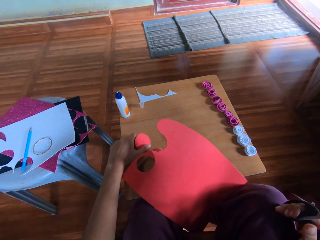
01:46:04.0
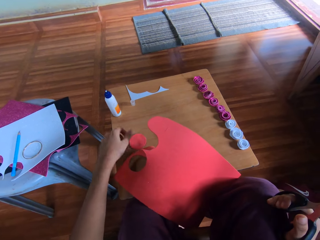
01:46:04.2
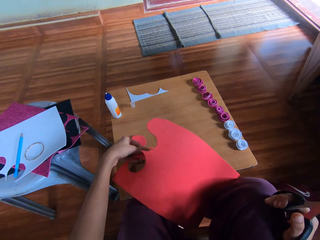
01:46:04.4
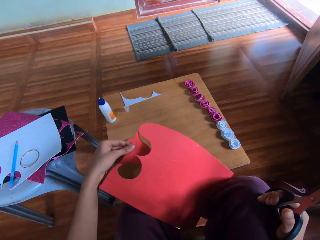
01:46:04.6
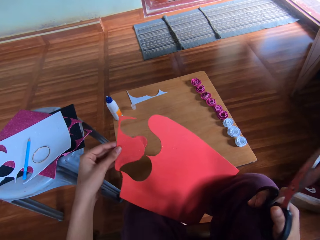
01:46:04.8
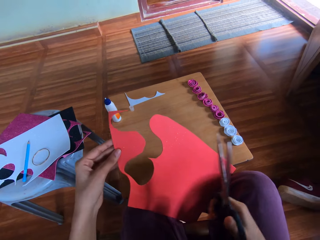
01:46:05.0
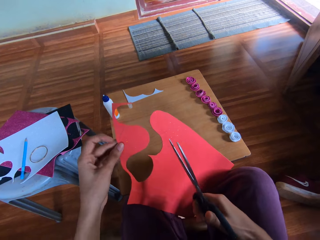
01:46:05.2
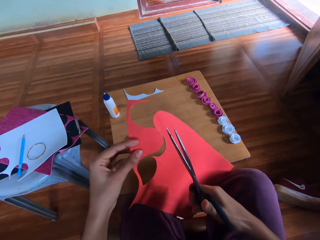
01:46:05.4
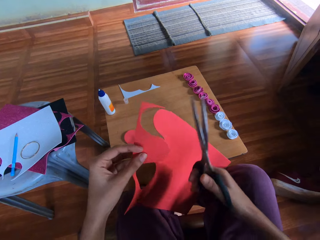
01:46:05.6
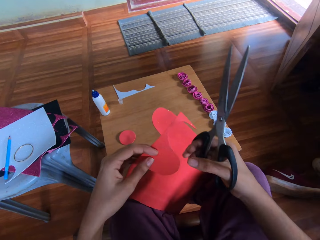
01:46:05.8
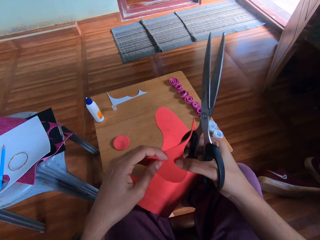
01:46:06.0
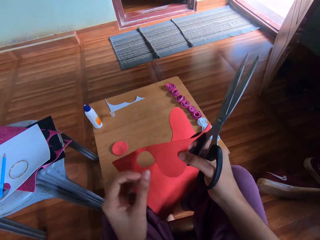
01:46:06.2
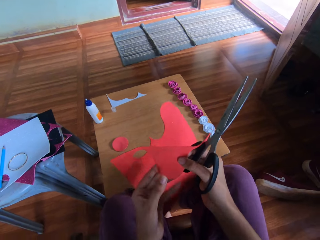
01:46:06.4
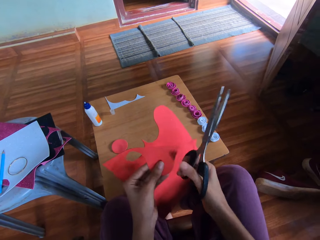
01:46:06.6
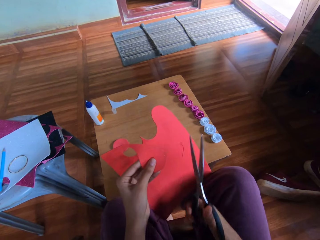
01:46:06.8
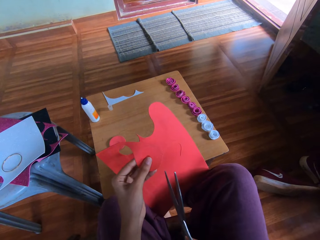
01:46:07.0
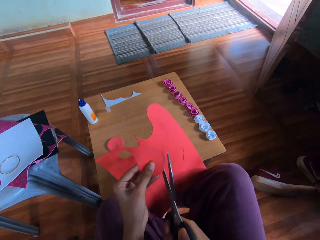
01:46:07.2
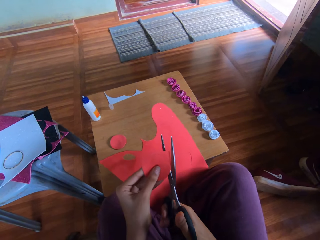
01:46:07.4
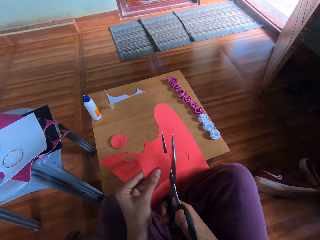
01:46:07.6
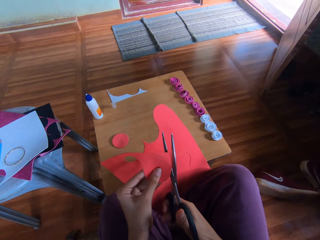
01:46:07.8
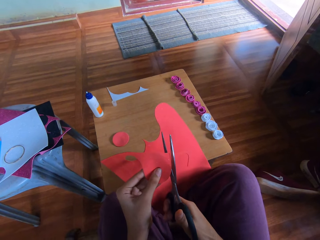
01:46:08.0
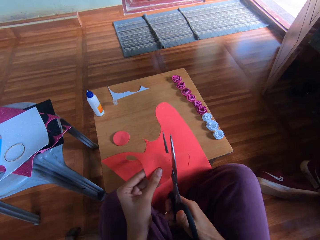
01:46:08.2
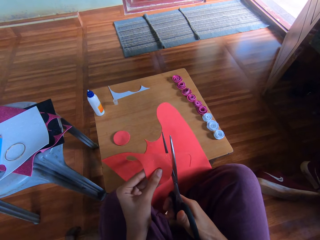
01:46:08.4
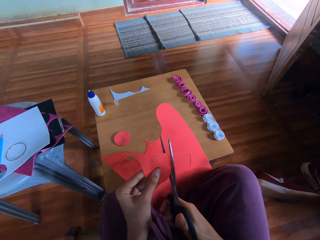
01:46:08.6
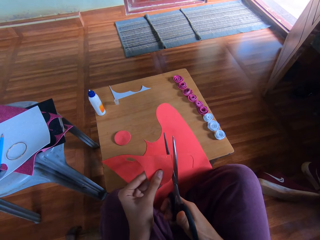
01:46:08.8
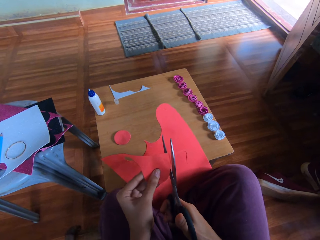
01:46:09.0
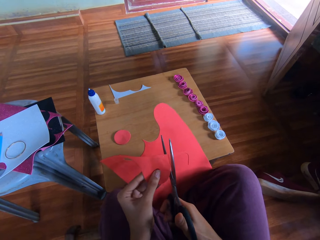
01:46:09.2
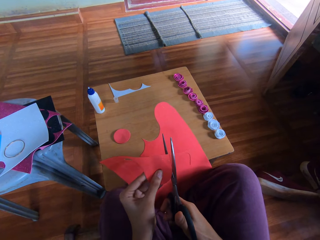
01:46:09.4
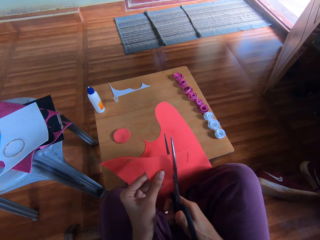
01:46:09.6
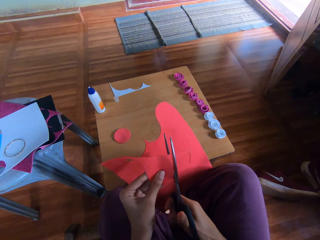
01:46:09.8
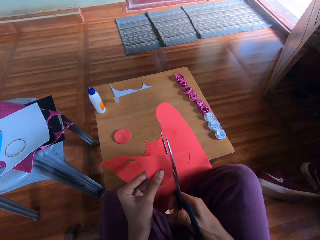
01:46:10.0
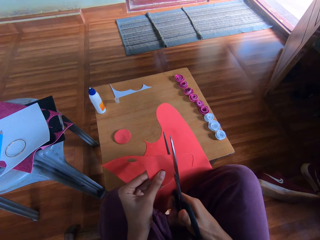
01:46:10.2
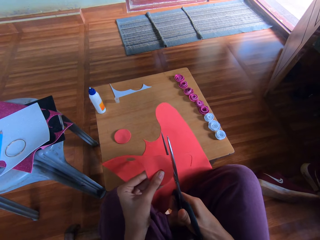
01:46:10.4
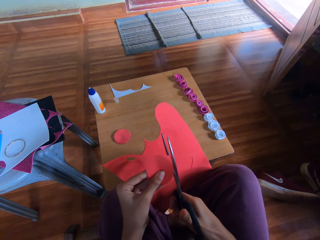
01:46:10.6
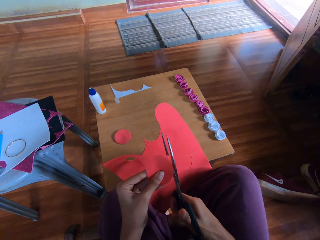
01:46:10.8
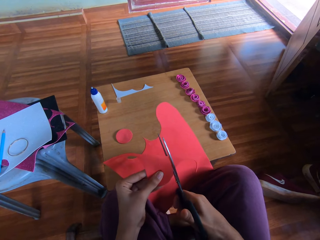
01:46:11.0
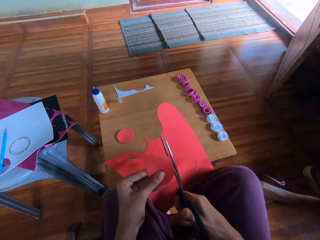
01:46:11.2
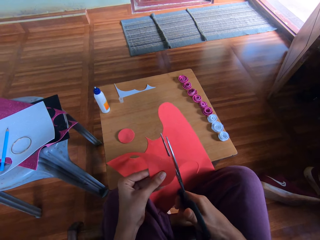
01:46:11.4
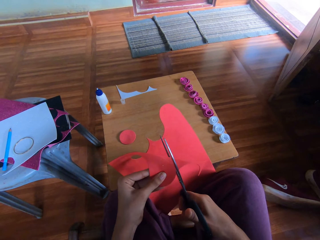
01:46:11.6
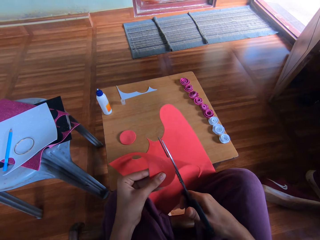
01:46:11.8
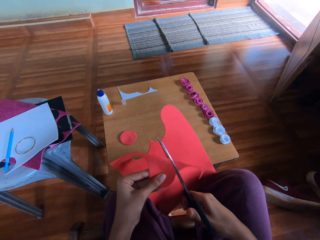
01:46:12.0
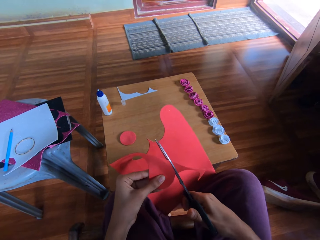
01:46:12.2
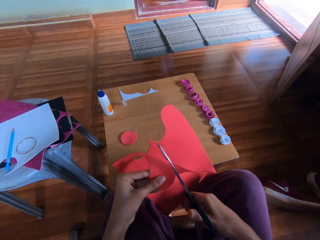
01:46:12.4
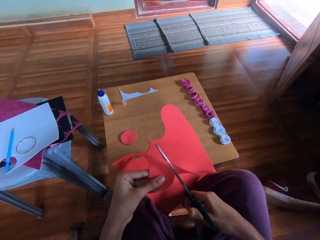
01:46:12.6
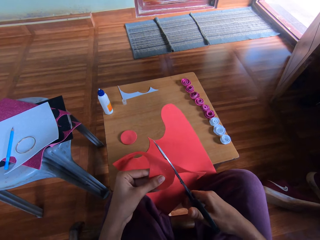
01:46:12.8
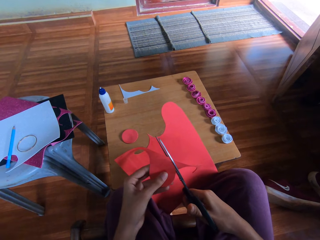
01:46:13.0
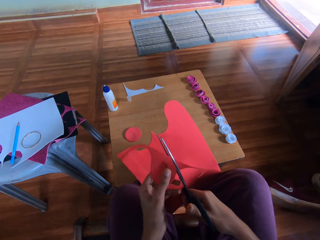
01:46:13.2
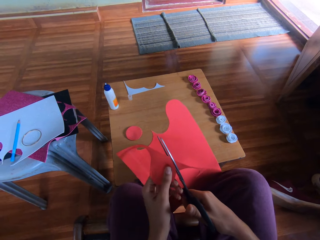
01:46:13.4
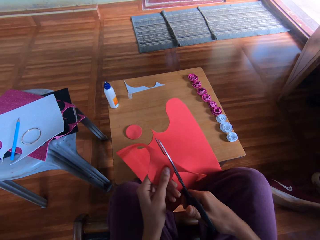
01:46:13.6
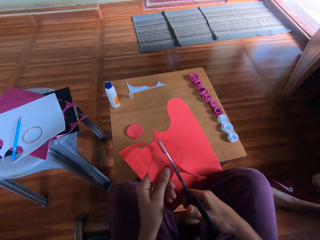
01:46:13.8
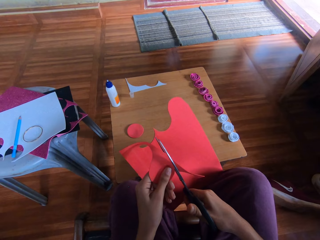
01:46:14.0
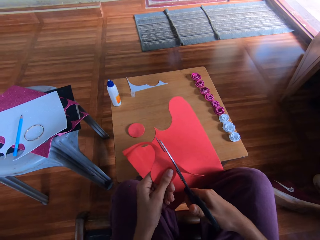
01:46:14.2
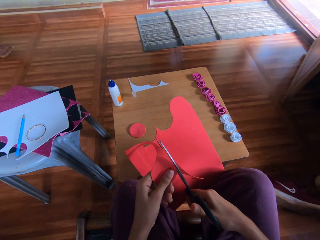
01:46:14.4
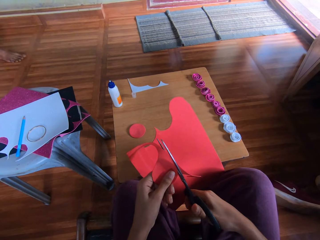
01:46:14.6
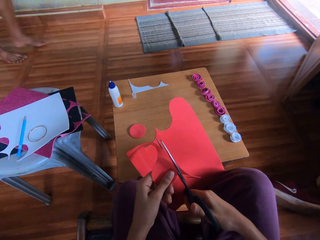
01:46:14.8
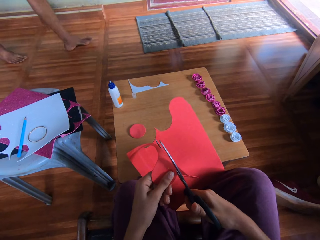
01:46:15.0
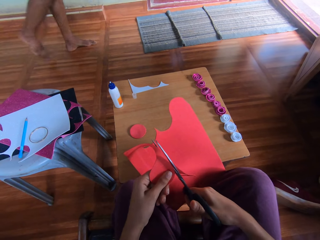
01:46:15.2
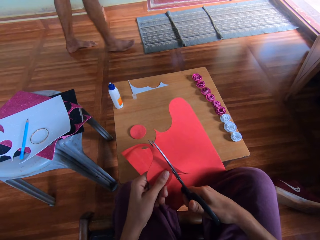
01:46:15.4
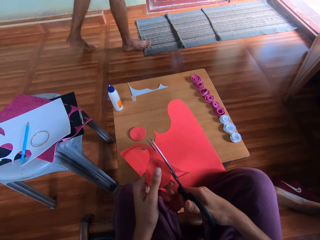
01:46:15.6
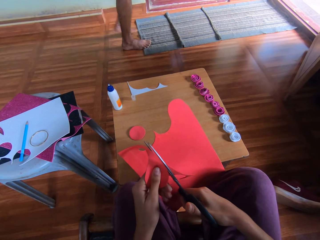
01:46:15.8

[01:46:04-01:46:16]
The camera wearer picks part of the cardboard from the table with the right hand. She passes the part of the cardboard to her right hand. She passes the part of the cardboard to her left hand. She cuts the part of the cardboard paper into a circle with the pair of scissors.

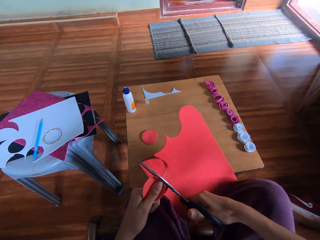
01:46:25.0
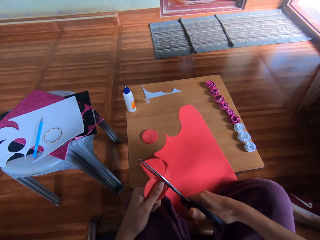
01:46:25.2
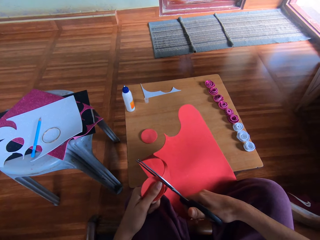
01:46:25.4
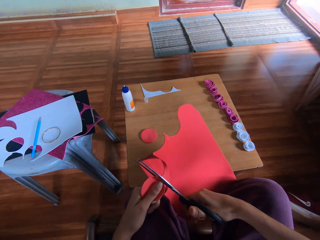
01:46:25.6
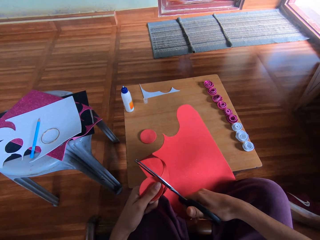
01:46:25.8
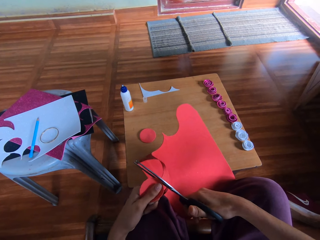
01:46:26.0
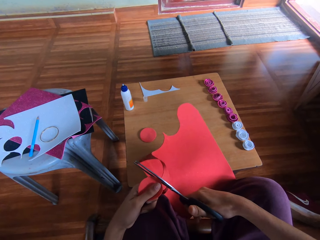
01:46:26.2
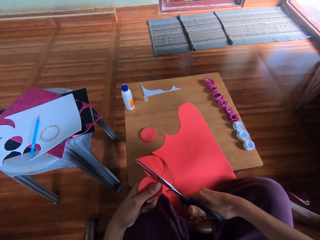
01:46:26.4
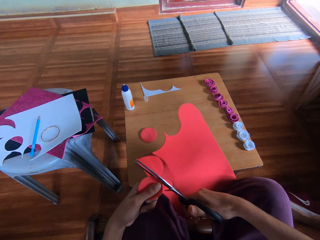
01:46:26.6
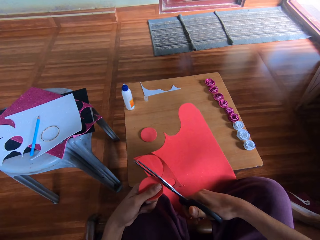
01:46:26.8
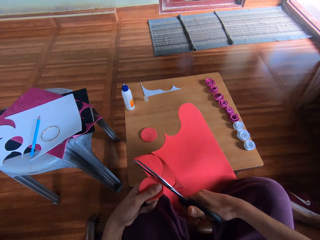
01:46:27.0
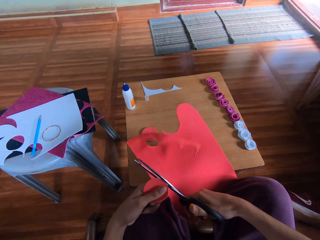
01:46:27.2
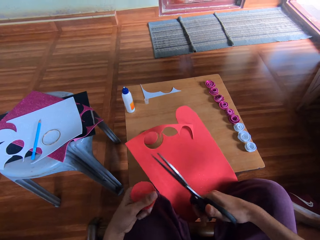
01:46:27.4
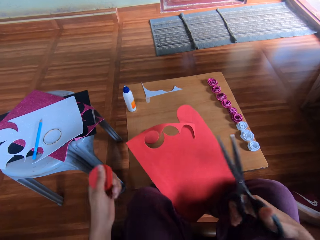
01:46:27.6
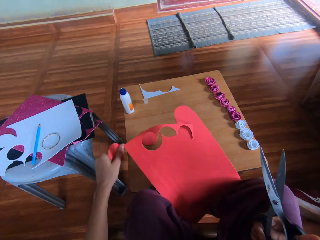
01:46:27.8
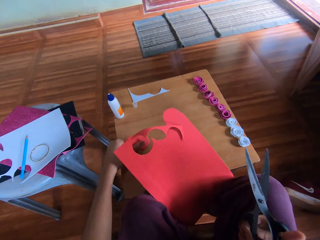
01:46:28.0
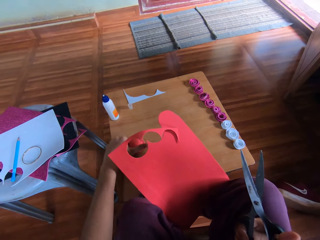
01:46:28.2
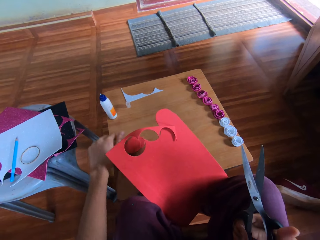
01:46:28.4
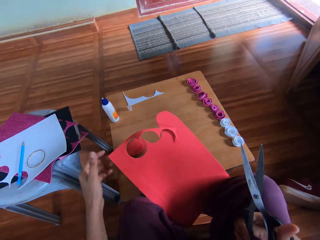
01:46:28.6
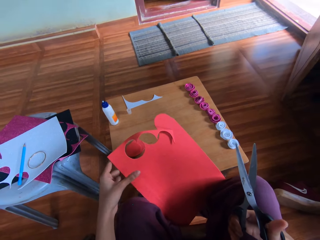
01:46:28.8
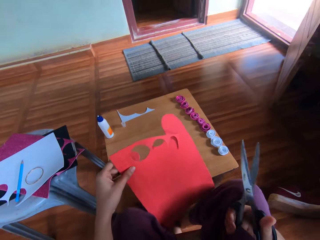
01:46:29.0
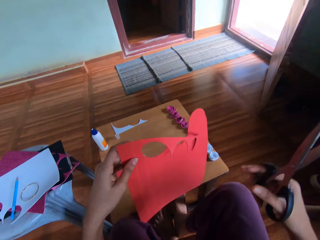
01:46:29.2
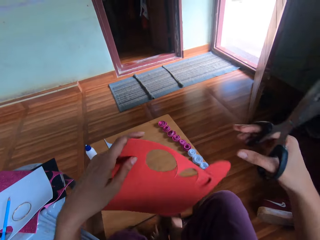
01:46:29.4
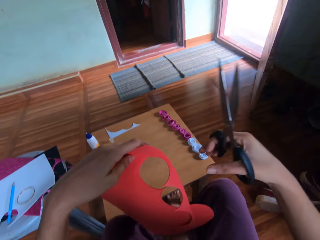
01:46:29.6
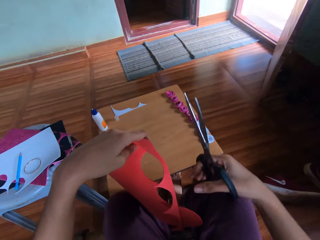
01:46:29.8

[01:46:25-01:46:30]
The camera wearer drops a piece of glitter paper on the wooden table with her left hand. She holds the pair of scissors with her right hand. She picks up the glitter paper with her left hand.

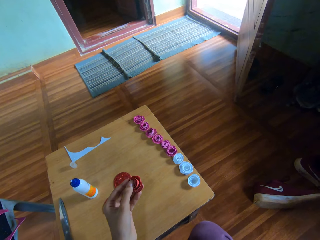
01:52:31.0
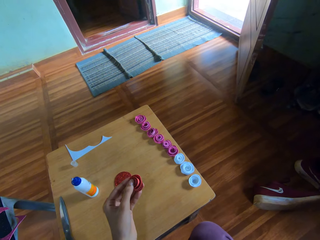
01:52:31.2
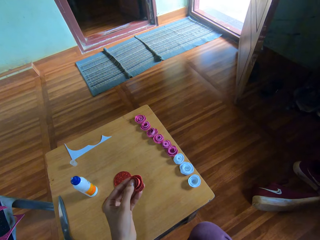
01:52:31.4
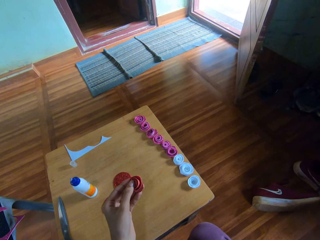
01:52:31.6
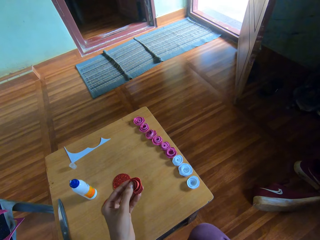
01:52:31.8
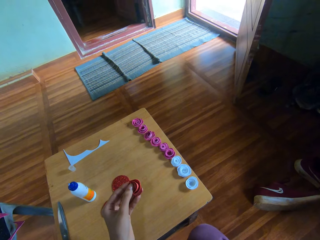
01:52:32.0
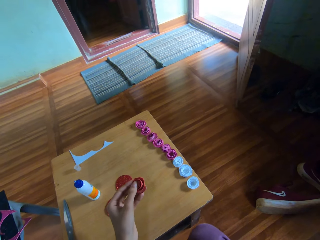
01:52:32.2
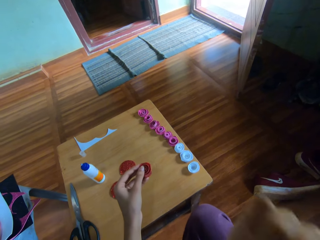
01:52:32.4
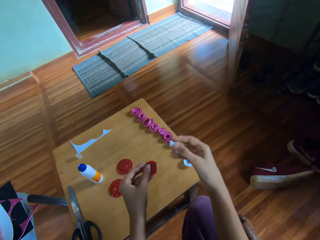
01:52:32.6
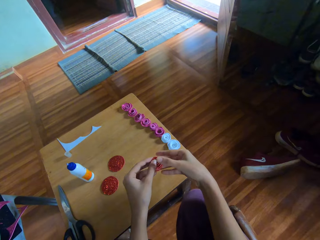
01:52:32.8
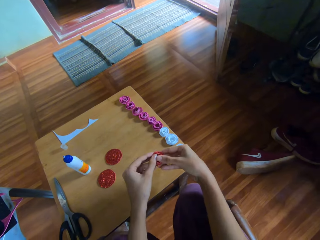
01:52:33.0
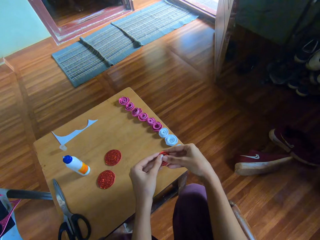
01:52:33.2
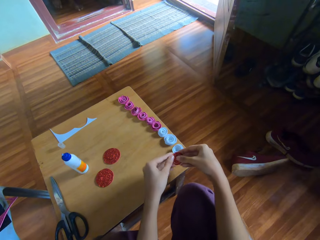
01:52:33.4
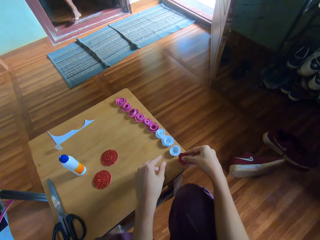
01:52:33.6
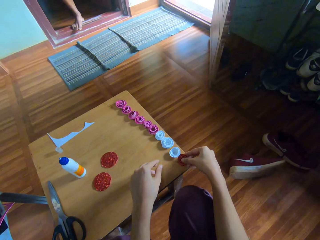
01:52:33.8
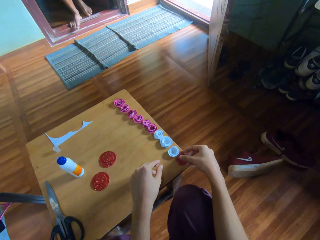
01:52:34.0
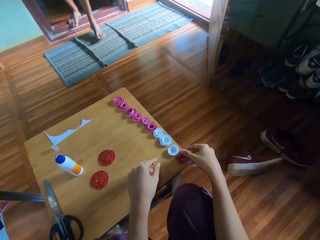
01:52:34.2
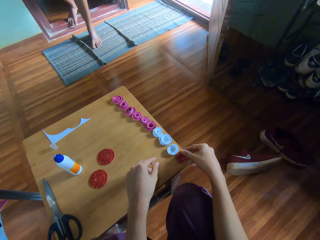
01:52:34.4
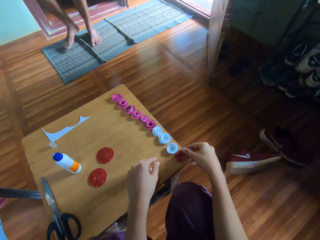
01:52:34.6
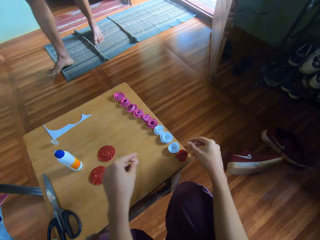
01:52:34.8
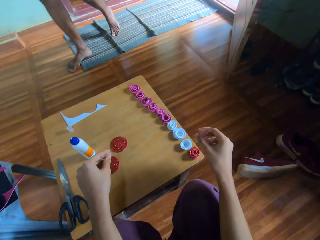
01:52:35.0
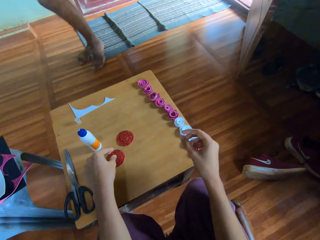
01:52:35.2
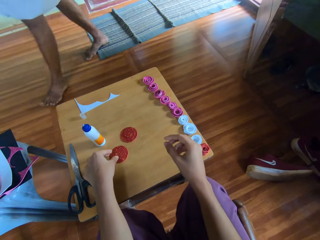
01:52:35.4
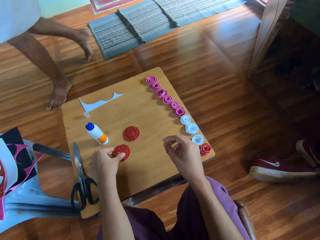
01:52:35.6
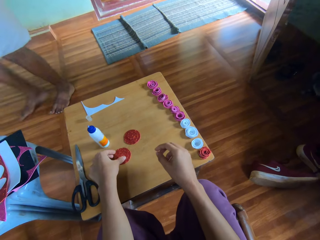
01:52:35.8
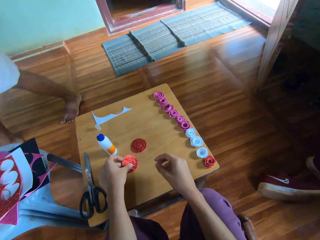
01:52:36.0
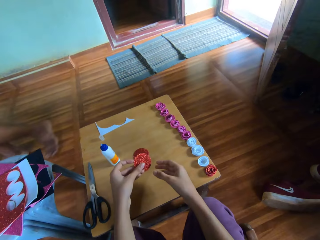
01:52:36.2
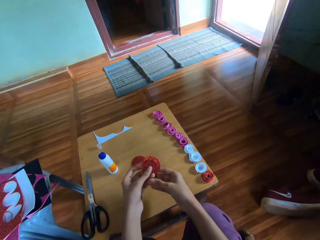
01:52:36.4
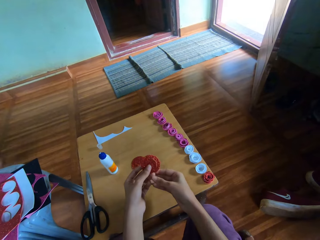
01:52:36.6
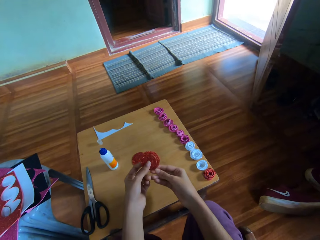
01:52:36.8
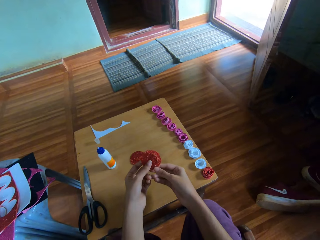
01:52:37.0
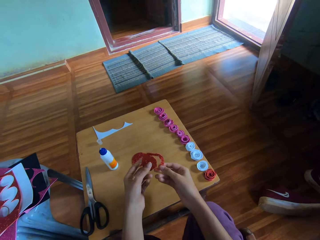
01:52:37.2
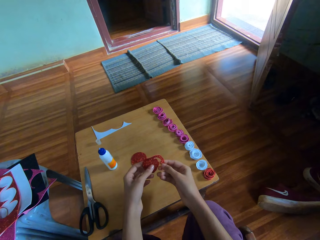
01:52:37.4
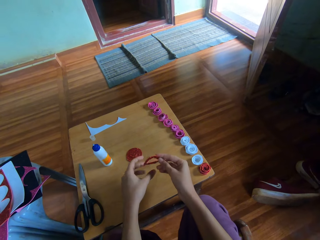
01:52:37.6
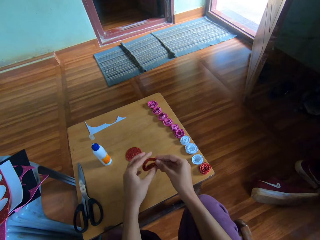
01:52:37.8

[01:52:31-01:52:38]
The camera wearer holds the flower-like red glitter paper in her hands. She drops the flower-like red glitter paper on the wooden table with her right hand. The man passes. The camera wearer picks up the flower-like glitter paper with her left hand. She holds the flower-like red glitter paper in her hands.
